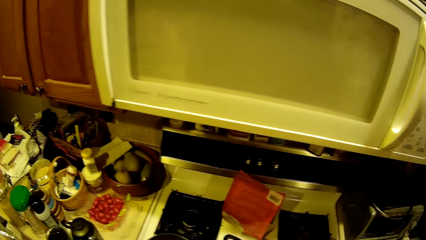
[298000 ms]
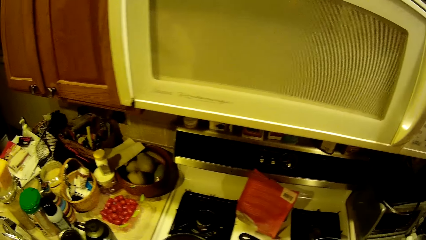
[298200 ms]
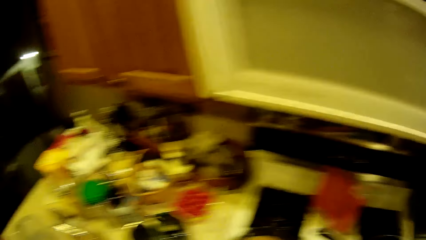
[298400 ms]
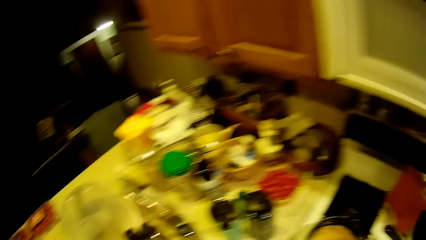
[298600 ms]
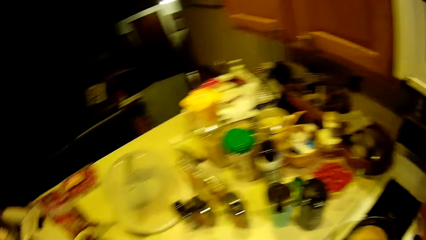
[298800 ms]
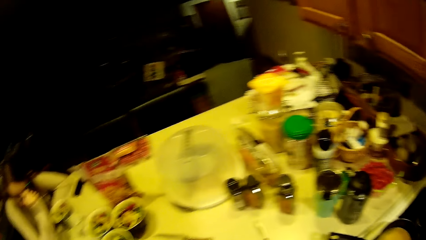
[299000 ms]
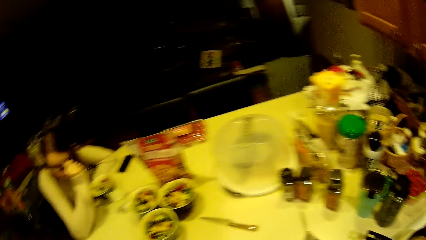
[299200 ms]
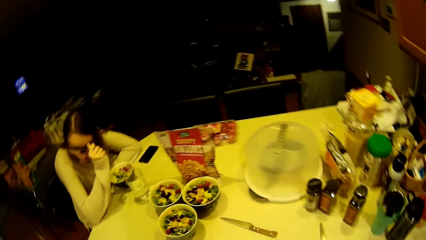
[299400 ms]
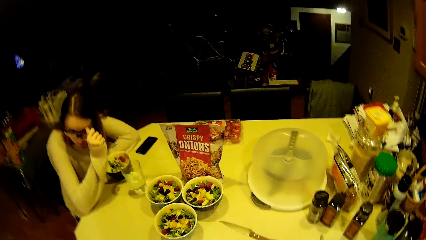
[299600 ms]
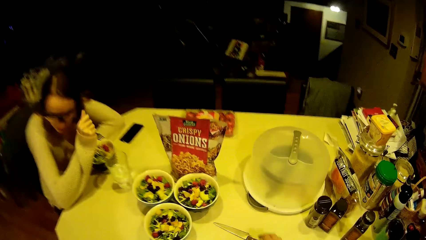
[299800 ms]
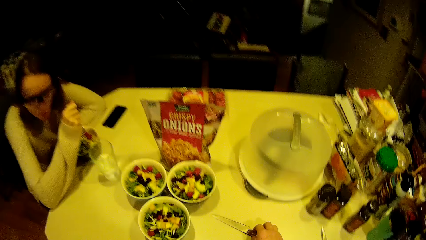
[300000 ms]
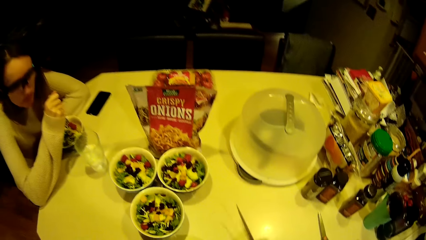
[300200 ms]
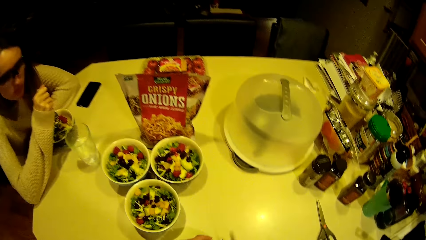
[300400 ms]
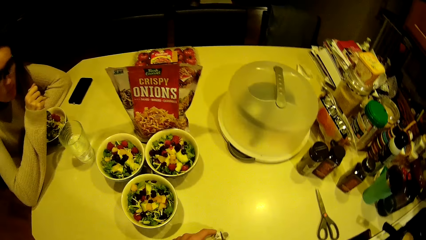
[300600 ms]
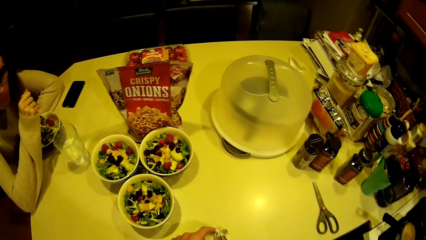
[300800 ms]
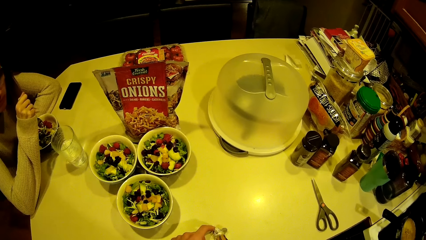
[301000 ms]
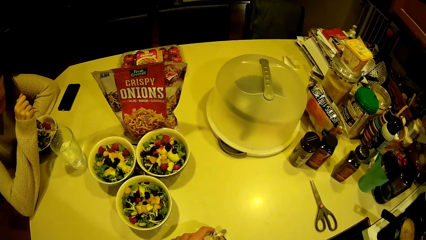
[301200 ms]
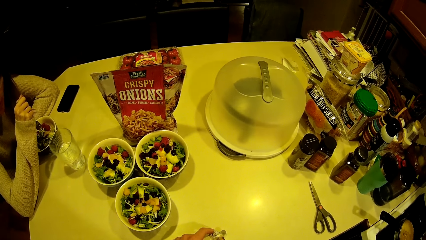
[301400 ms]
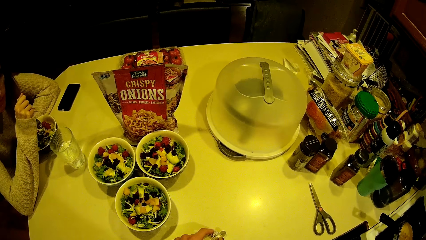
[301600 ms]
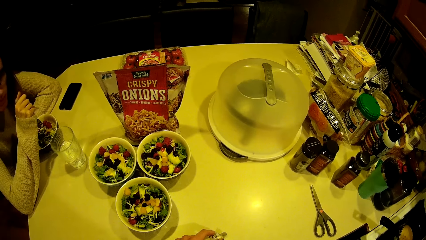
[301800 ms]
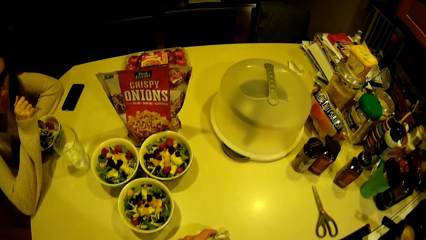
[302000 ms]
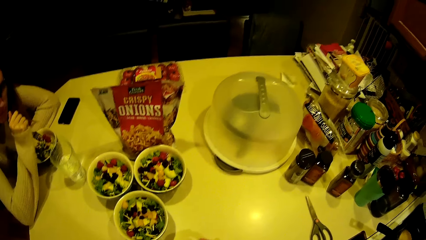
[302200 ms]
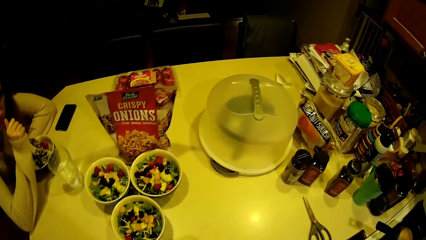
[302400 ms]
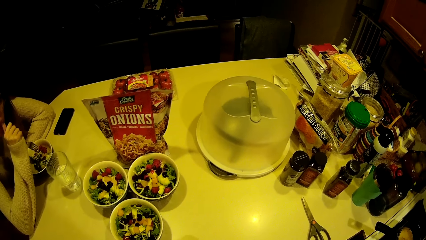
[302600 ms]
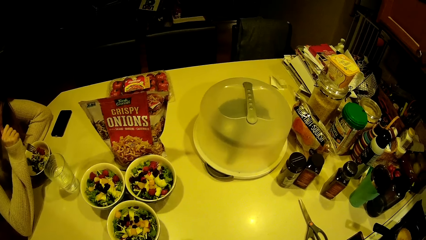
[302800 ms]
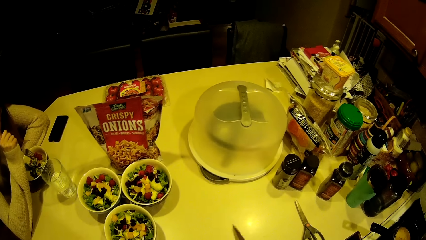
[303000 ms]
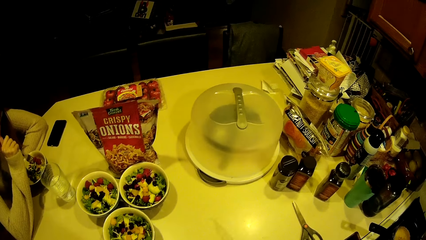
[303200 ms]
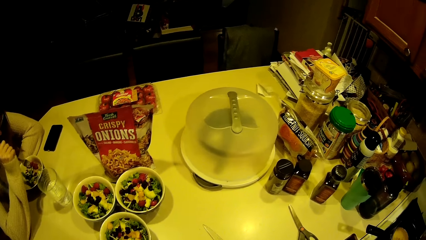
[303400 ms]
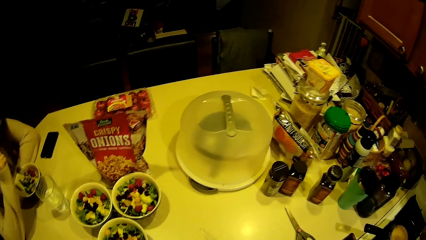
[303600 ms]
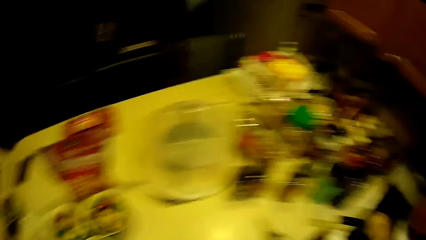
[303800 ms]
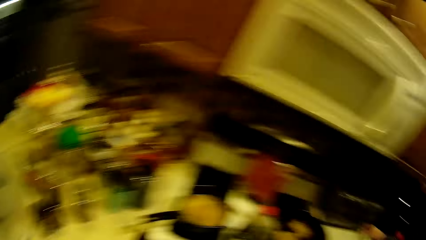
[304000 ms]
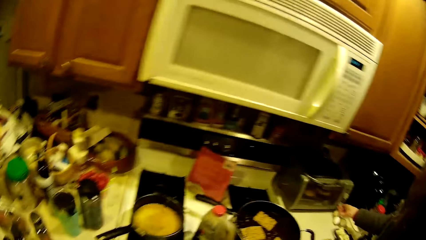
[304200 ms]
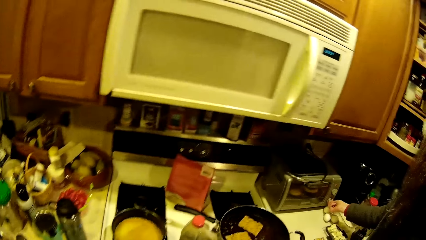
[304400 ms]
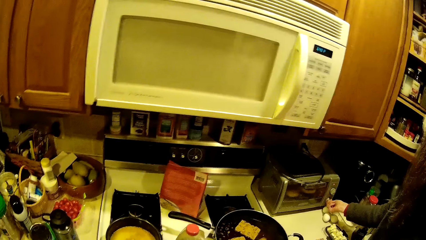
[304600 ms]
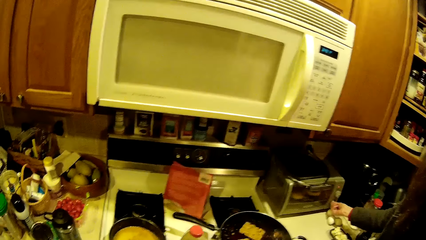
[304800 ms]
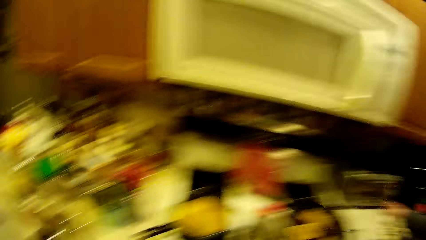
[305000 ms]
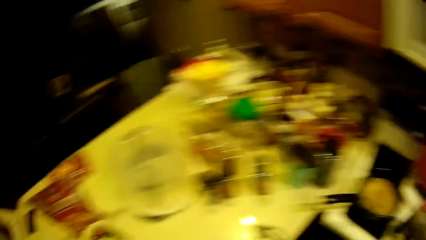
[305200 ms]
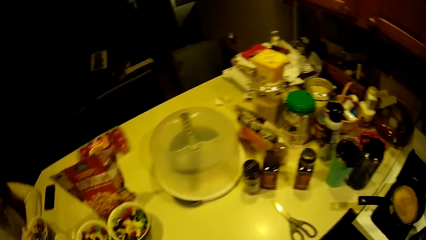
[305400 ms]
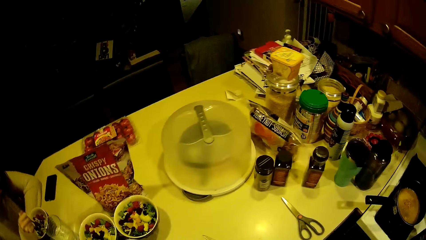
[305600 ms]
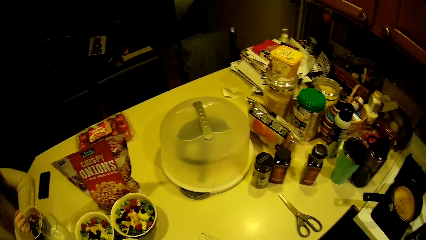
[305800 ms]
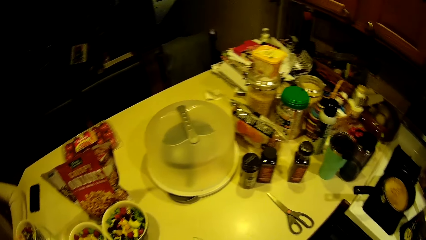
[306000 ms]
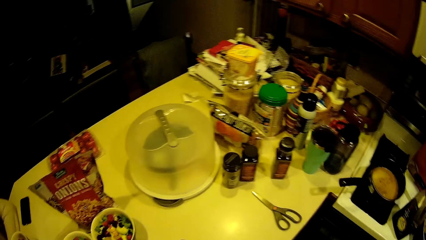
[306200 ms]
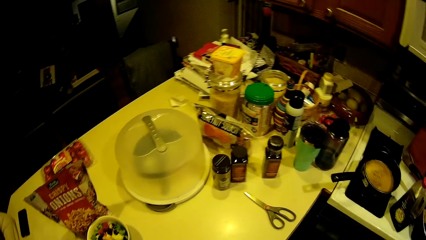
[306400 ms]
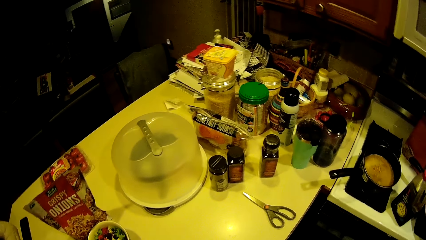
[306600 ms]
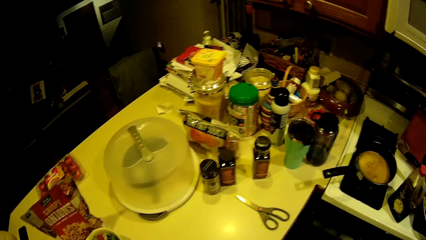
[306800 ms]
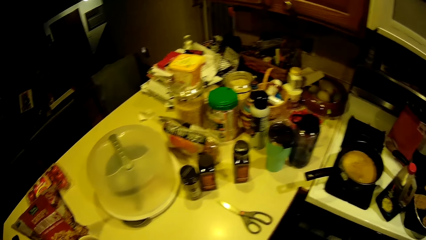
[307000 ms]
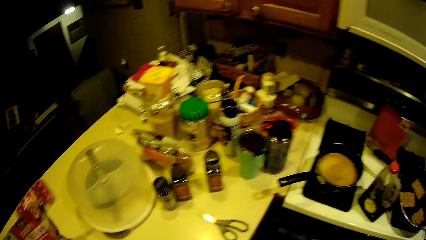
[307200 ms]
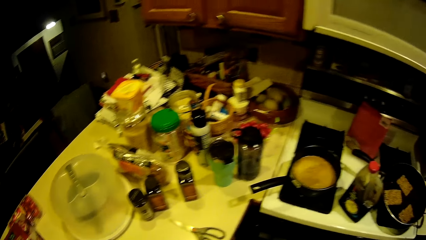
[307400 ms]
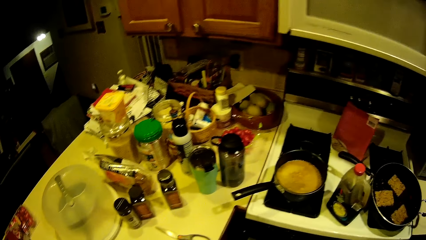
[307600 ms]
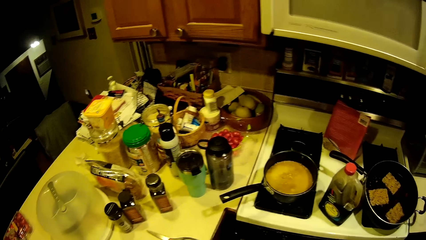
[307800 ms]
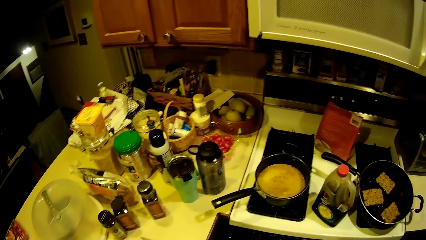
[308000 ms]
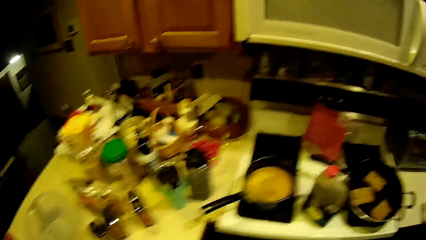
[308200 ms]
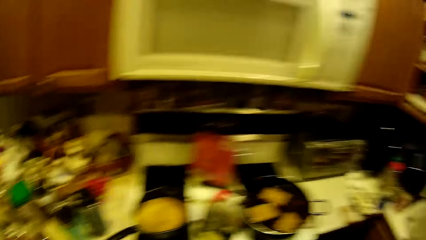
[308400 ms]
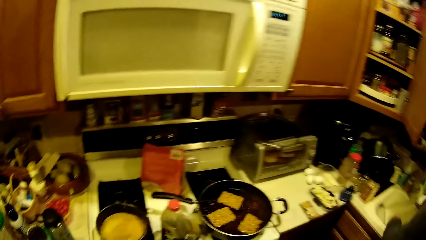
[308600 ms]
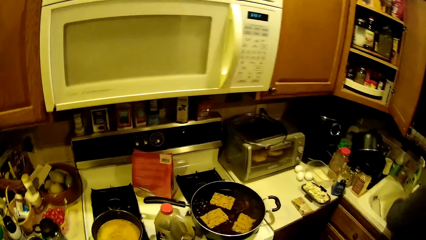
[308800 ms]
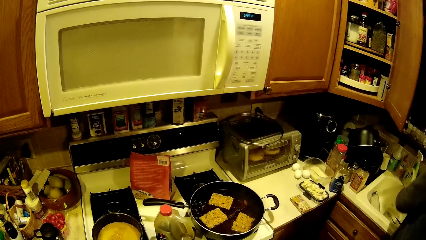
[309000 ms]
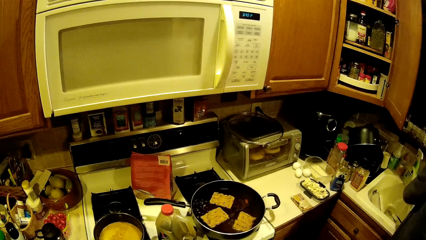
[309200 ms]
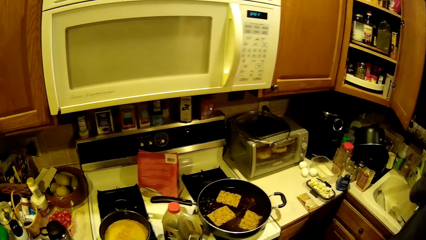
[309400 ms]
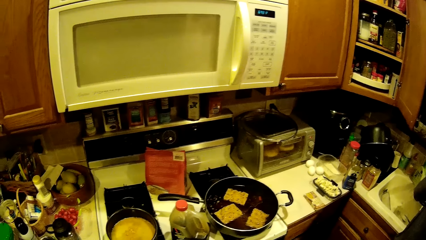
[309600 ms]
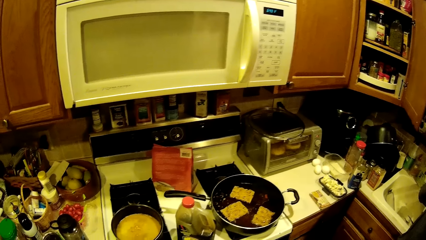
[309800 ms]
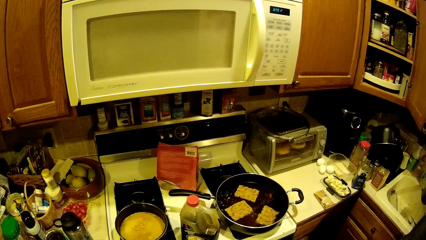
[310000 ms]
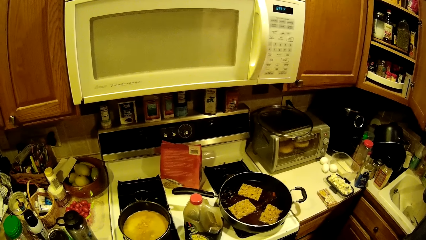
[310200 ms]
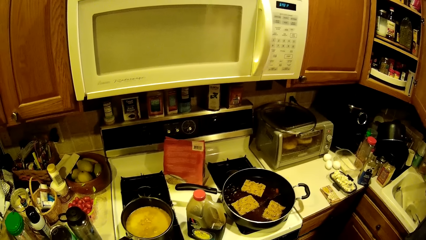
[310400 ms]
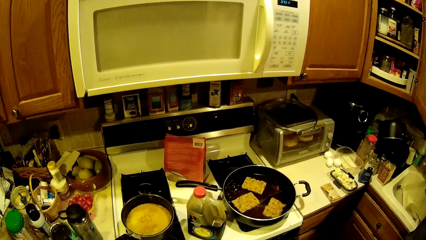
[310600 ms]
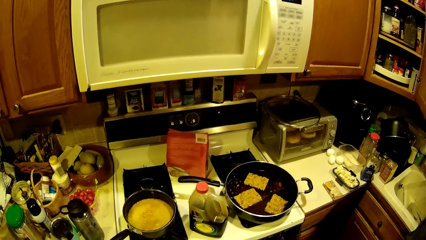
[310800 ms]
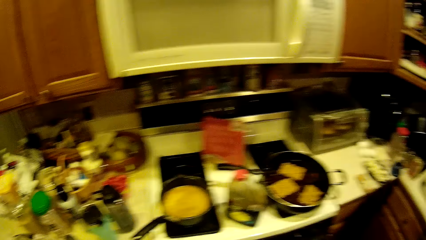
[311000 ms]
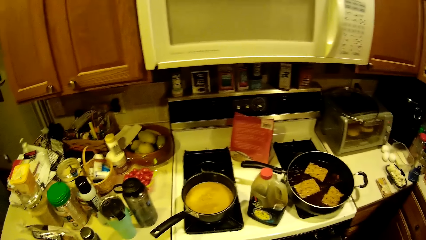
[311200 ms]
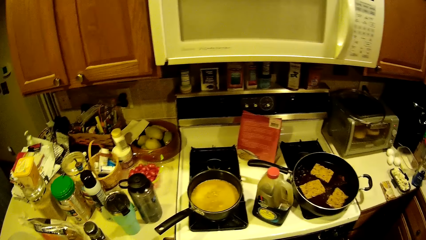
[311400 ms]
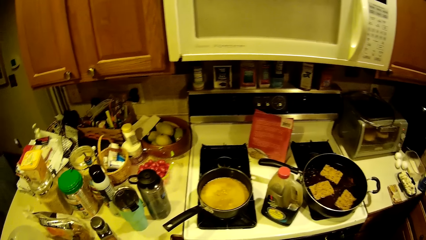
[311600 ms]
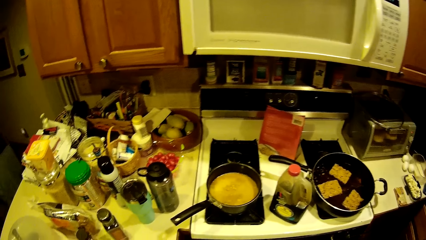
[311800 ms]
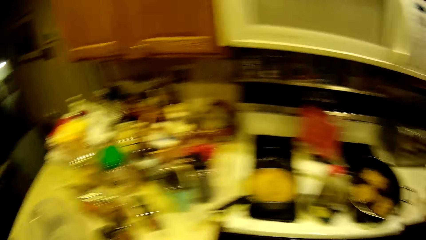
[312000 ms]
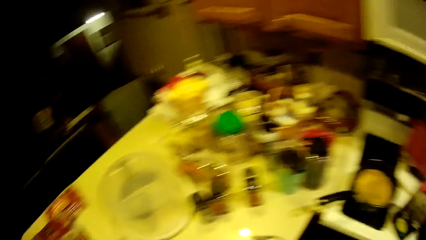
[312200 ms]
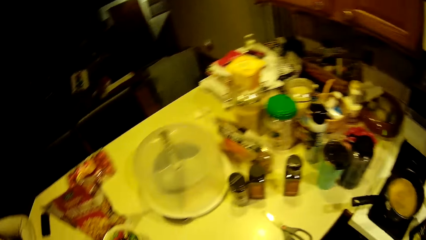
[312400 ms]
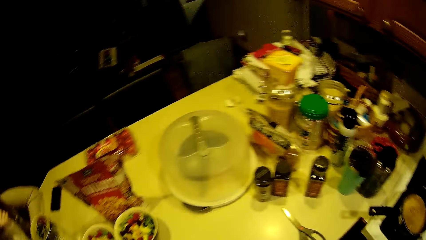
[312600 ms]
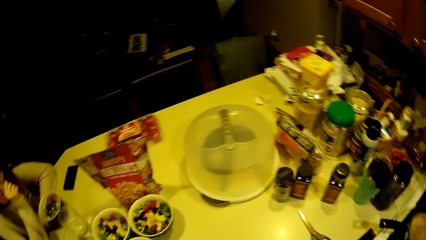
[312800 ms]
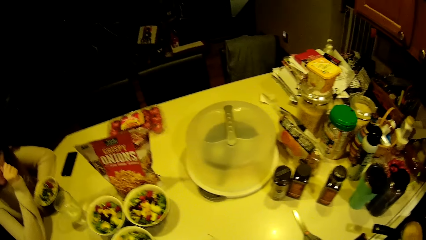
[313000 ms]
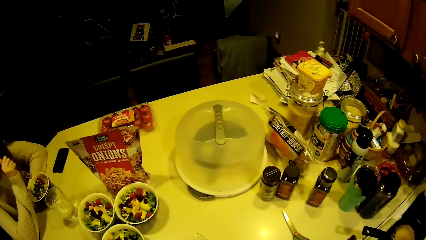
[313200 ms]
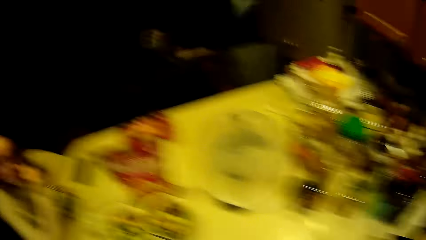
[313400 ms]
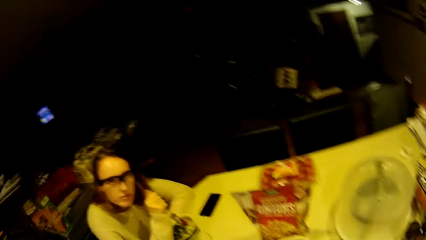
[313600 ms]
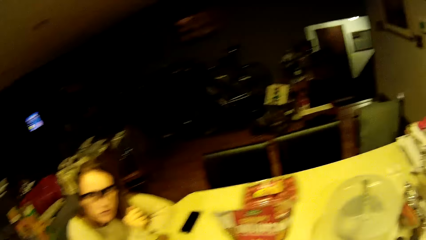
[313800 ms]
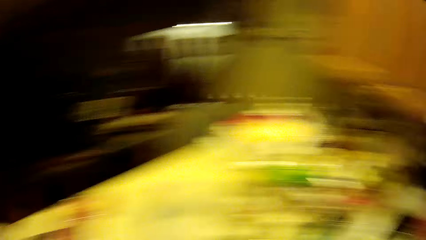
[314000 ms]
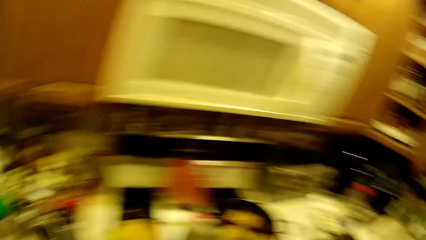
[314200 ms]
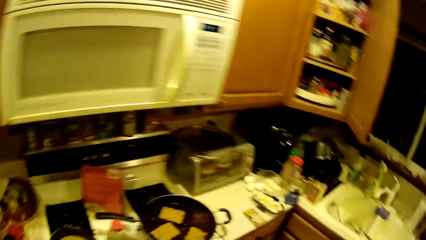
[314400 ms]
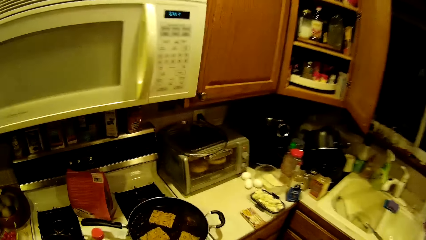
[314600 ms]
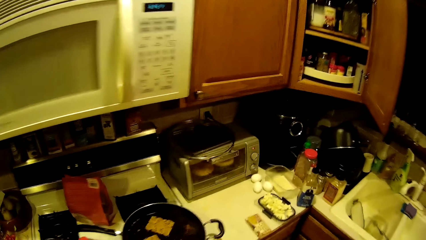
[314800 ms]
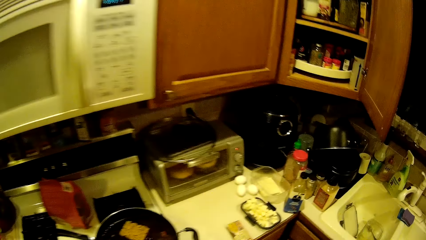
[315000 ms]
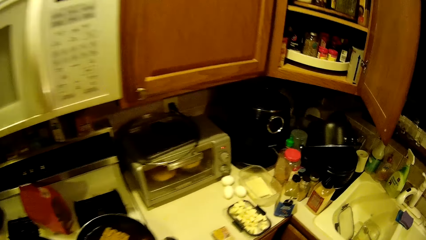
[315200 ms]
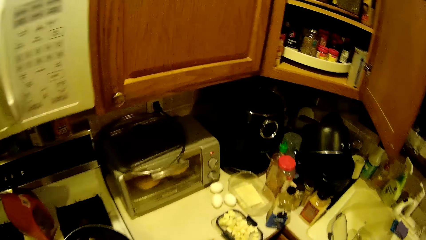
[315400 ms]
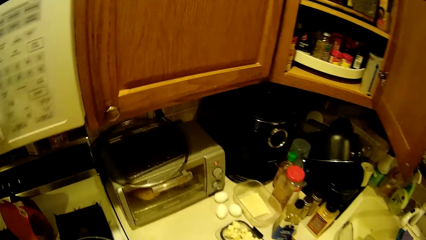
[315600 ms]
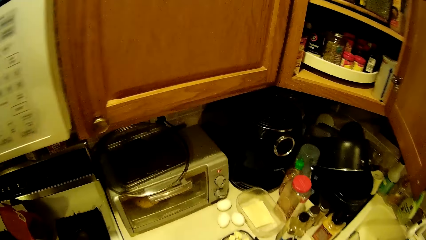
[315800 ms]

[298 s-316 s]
The woman turns on the steel microwave on the kitchen counter top with her right hand. The woman washes her hands in the kitchen sink. The camera wearer washes from the sink.
